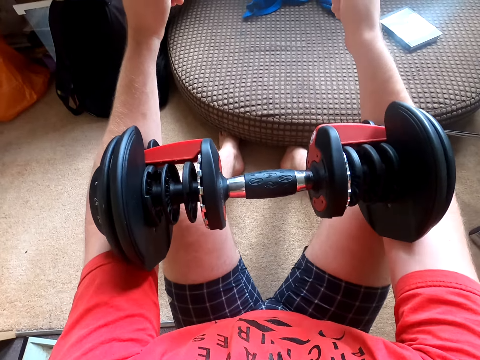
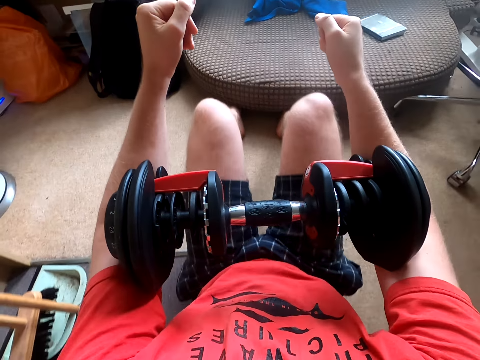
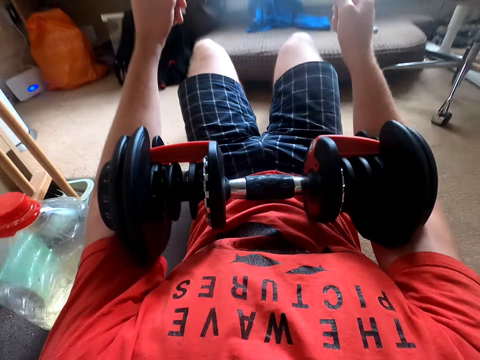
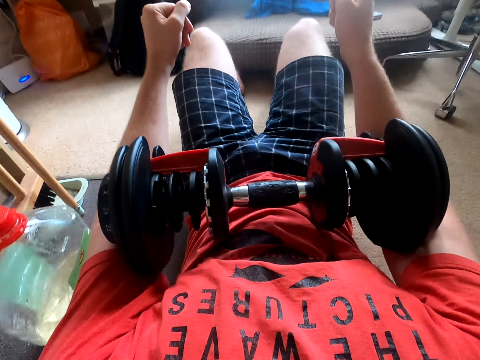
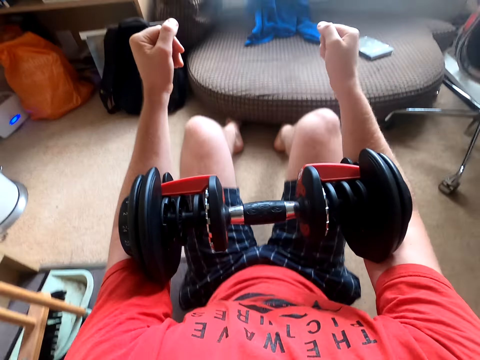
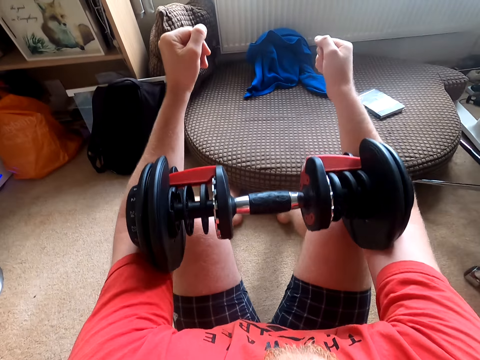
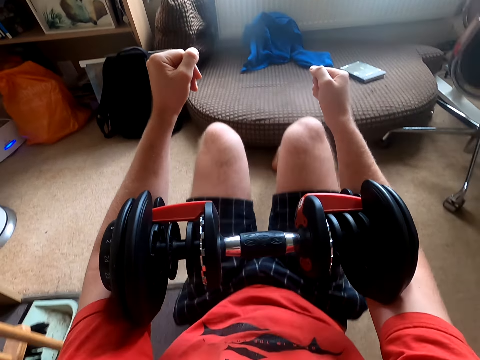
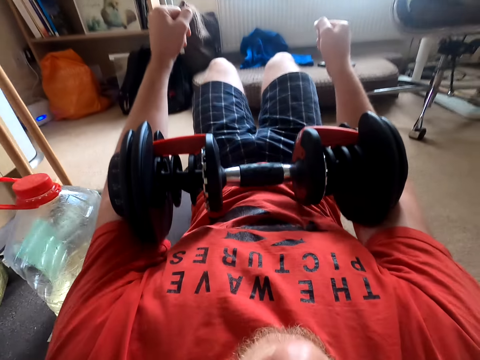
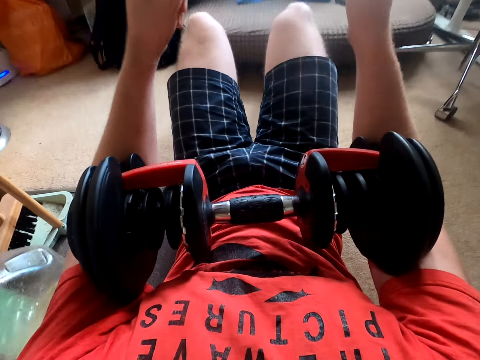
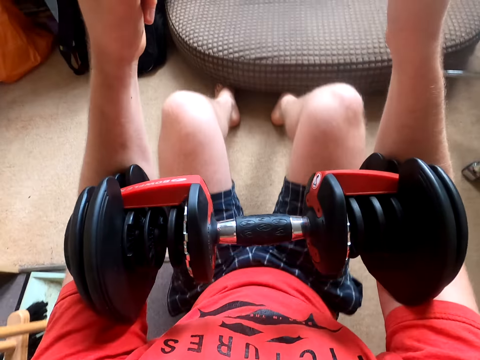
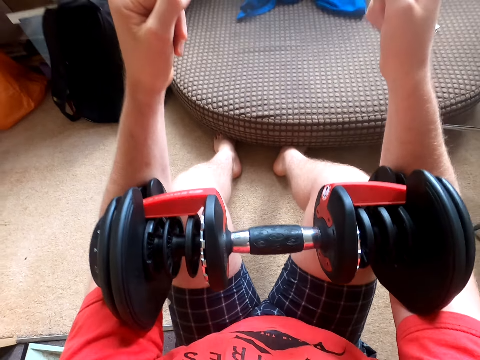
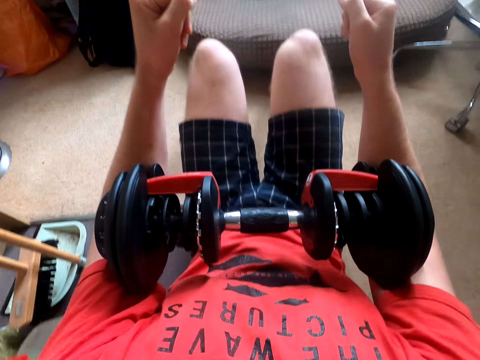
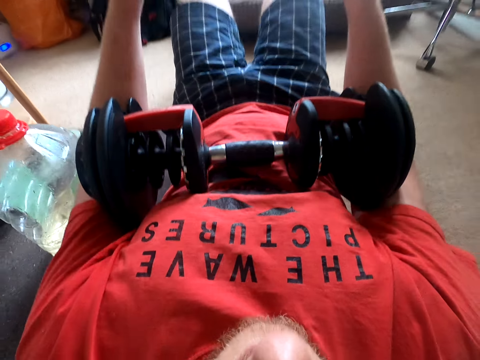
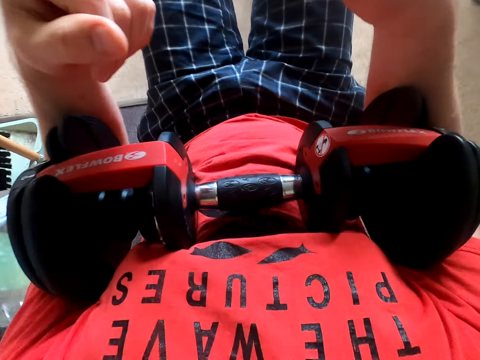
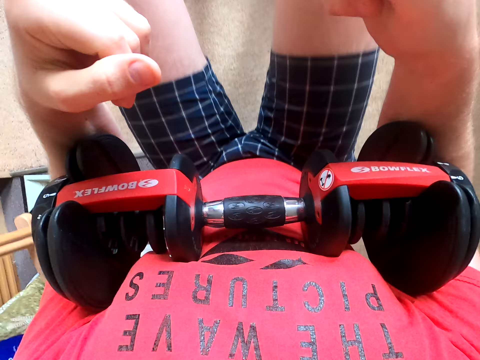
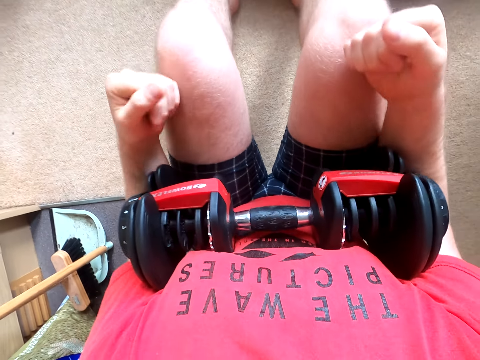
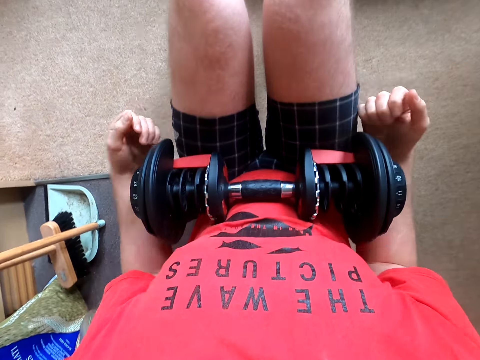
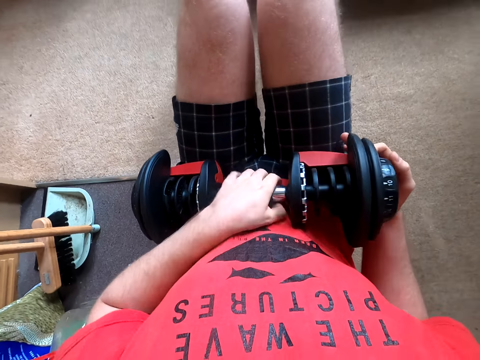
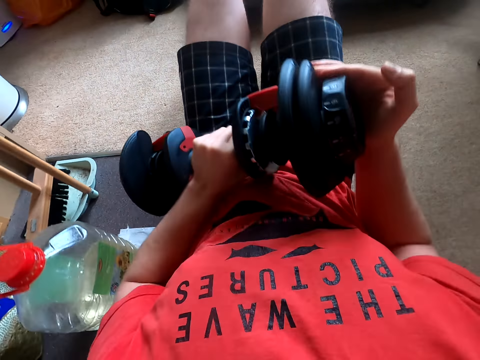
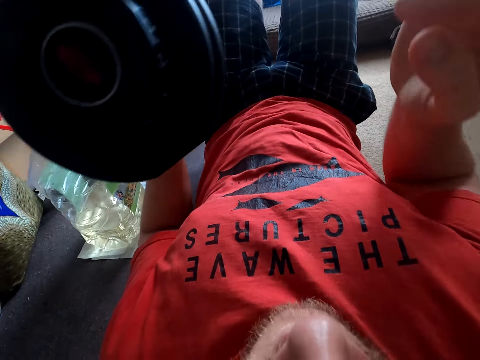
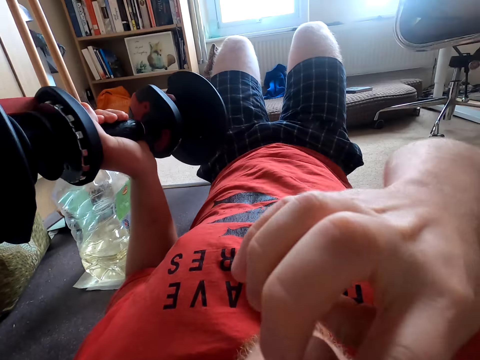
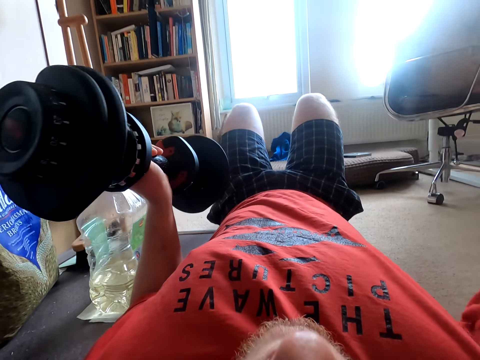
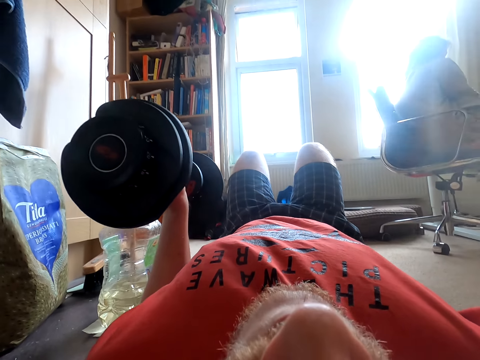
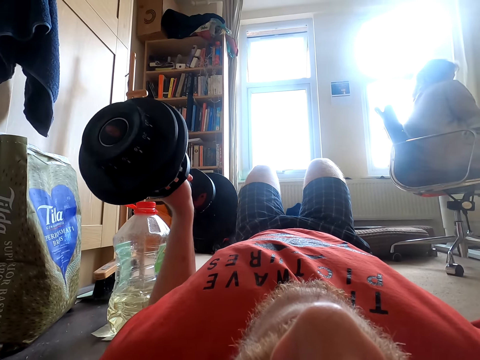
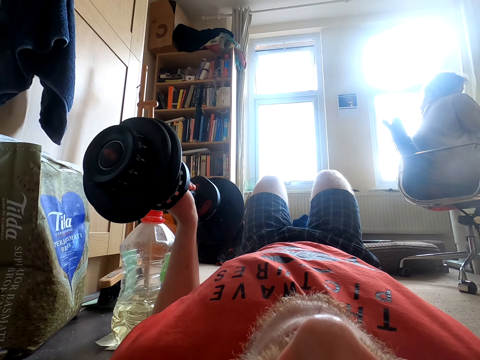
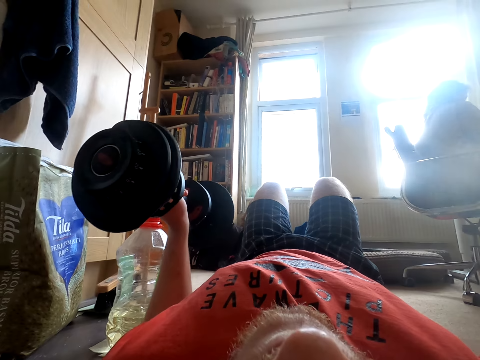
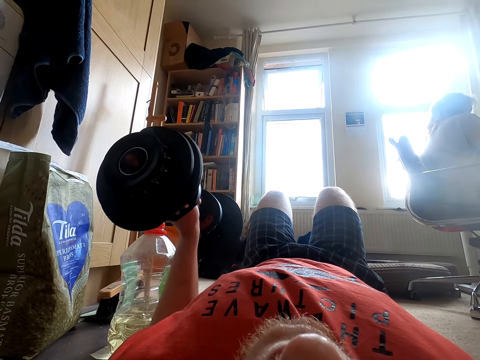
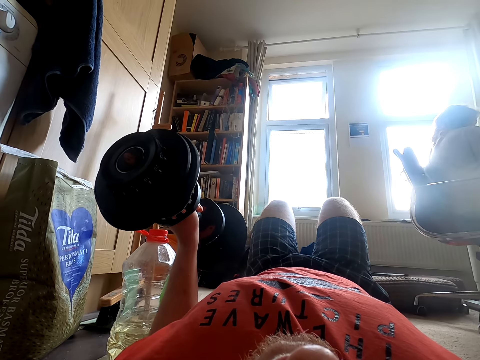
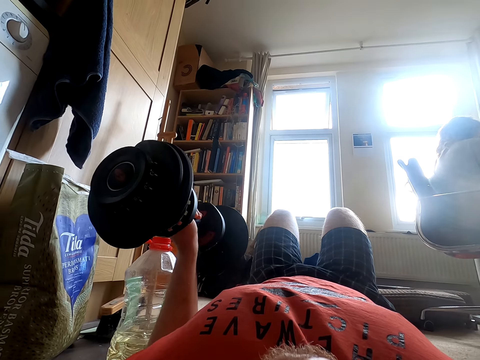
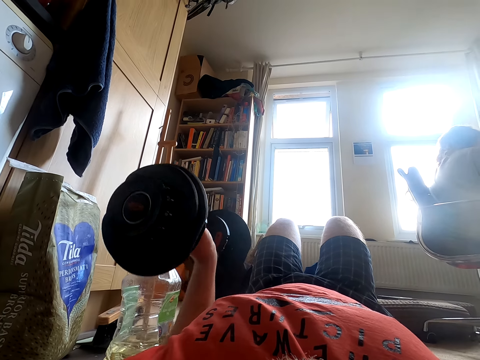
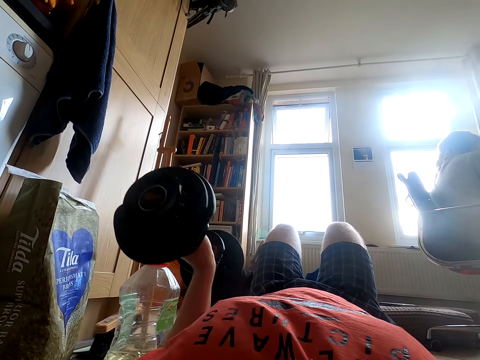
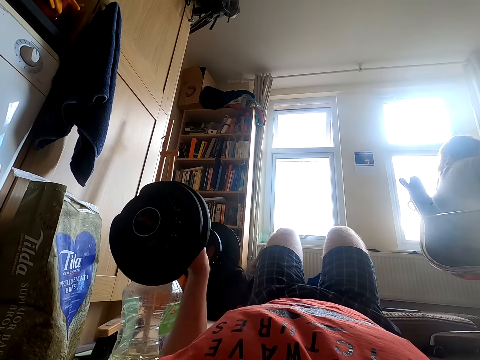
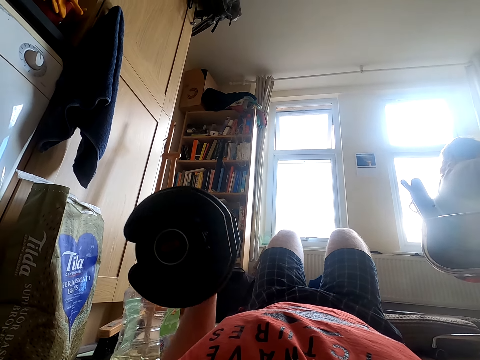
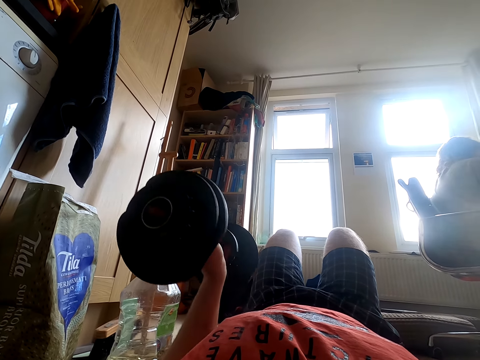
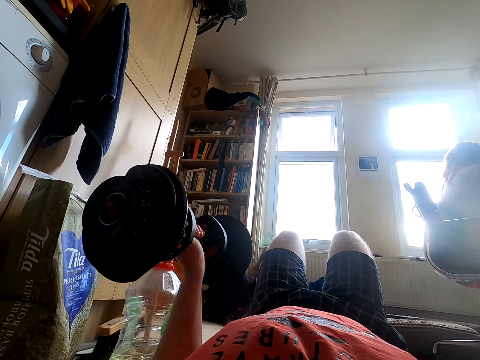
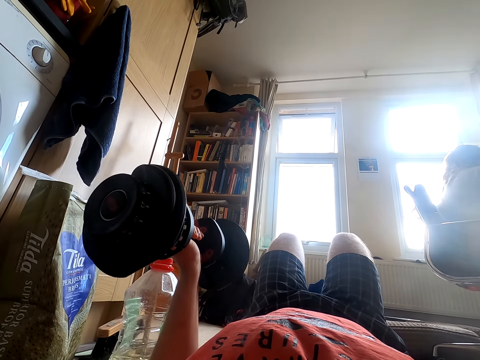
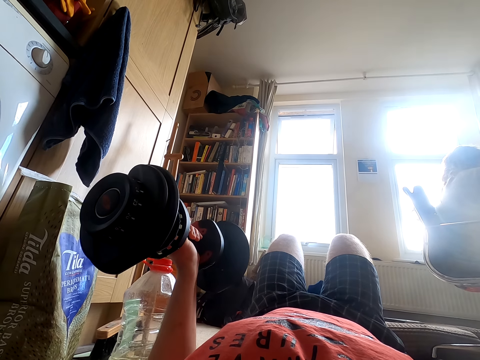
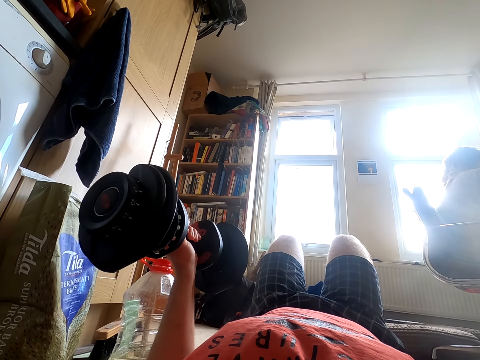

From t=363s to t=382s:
The camera wearer exercises with a dumbbell repeatedly. They lift up the dumbbell. They stretch their face. They lift up the dumbbell. They roll the dumbbell.

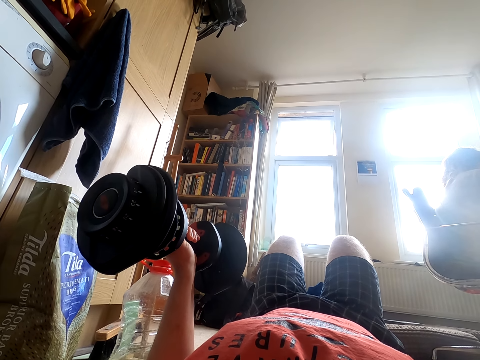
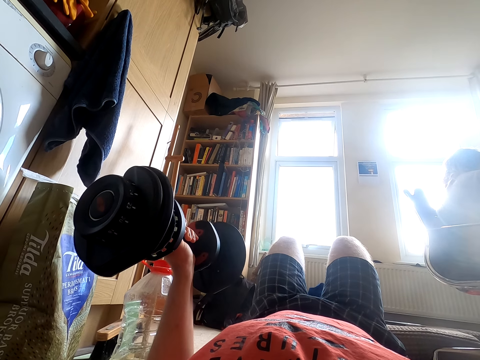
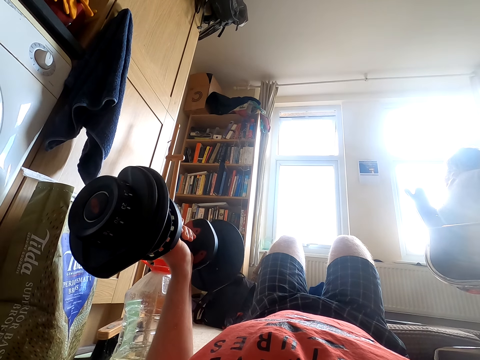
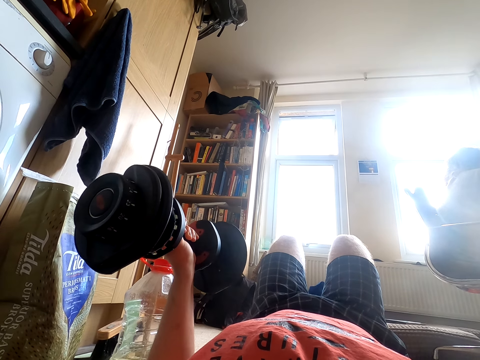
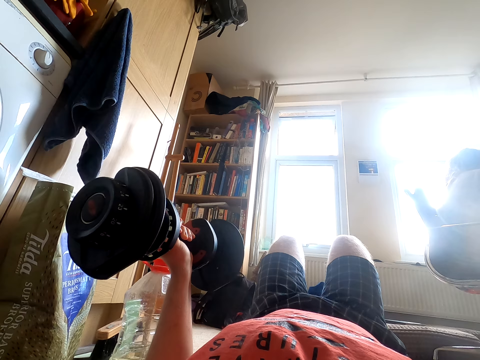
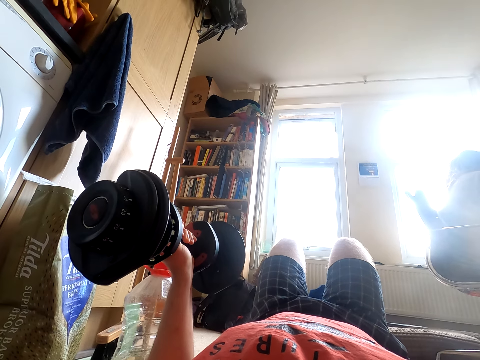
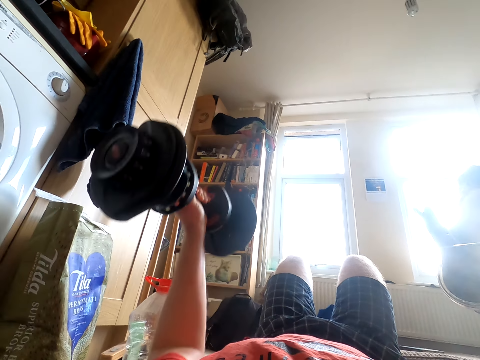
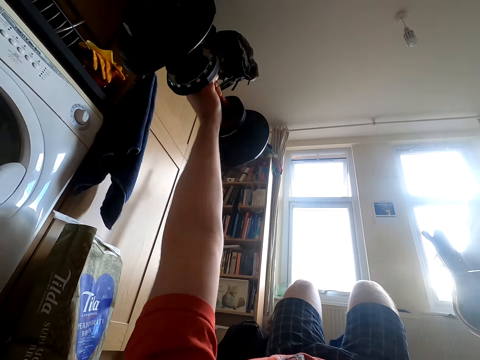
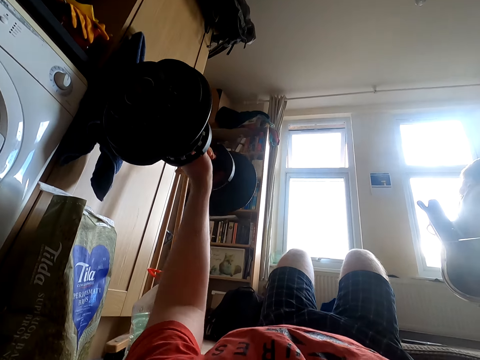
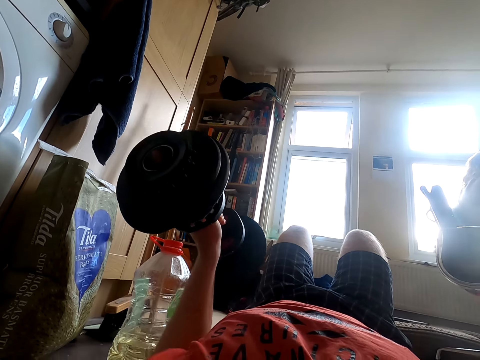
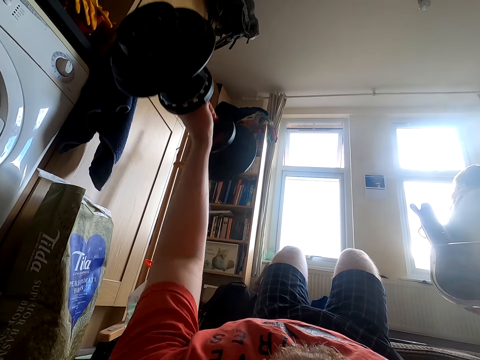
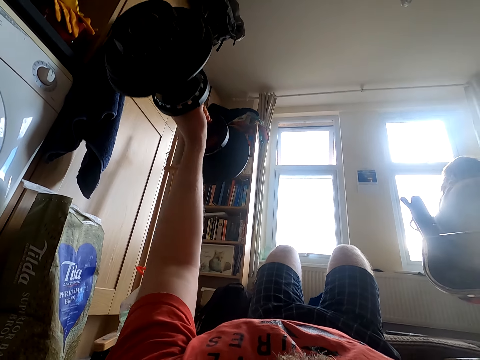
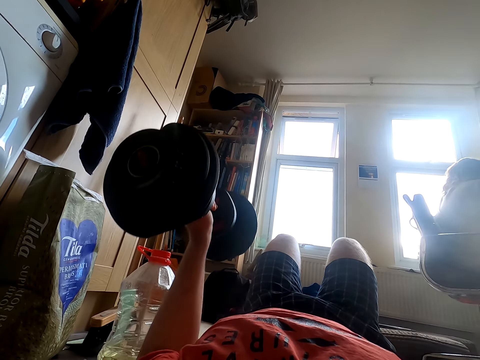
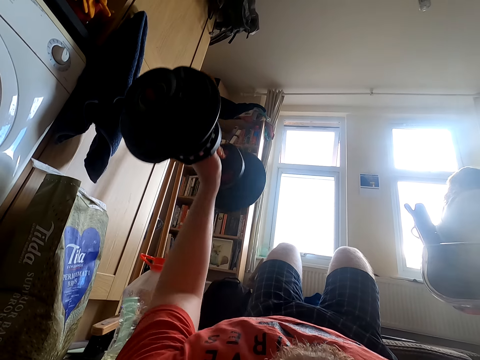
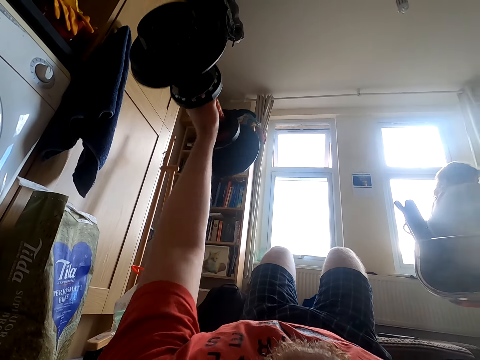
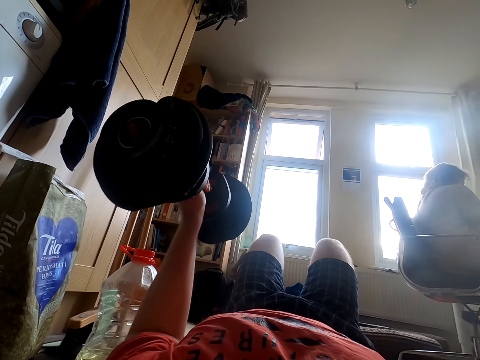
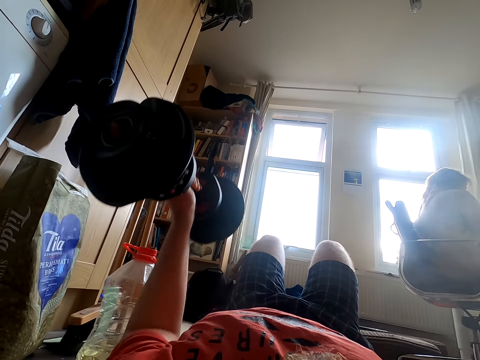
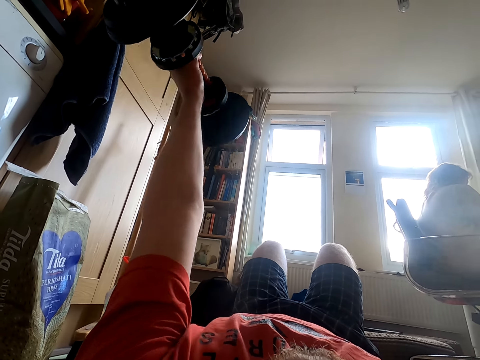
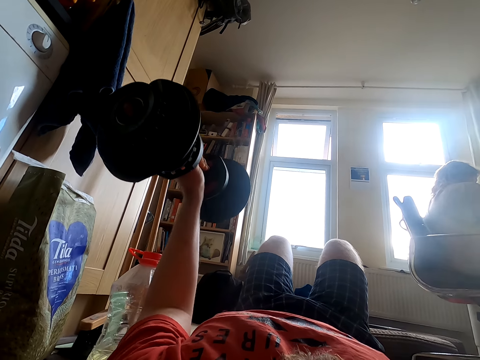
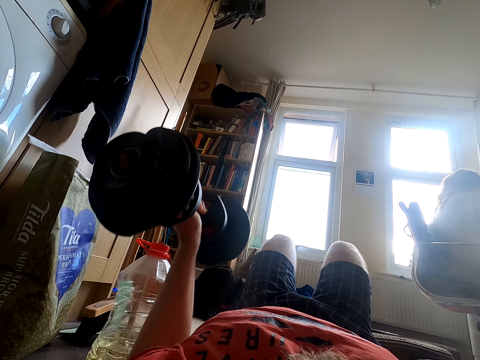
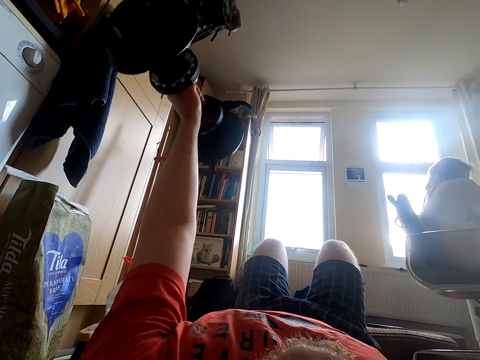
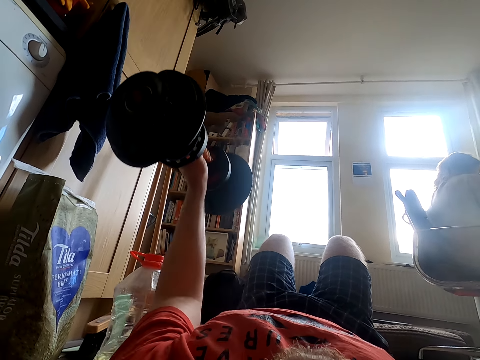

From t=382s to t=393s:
The camera wearer lifts the dumbbell weight. They exercise with the dumbbell. They exercise with the dumbbell again.
